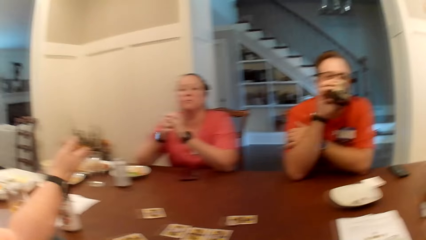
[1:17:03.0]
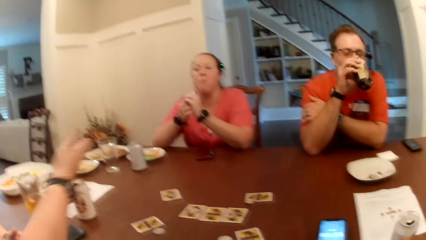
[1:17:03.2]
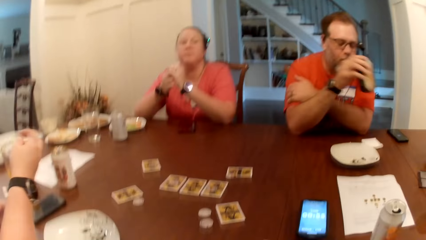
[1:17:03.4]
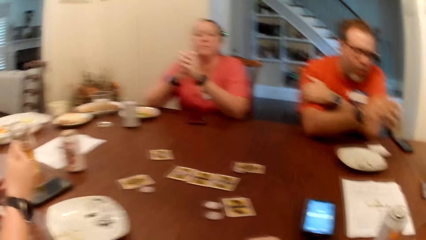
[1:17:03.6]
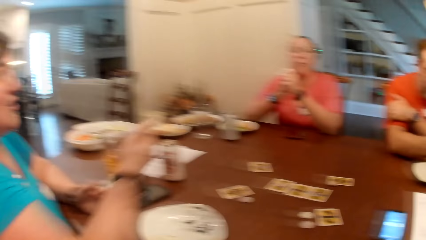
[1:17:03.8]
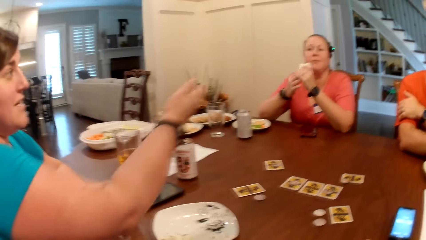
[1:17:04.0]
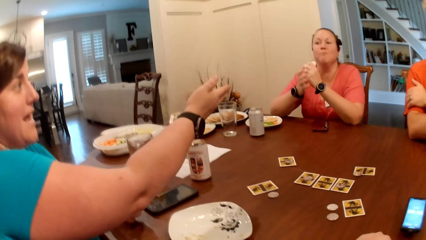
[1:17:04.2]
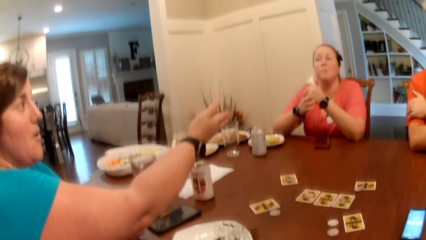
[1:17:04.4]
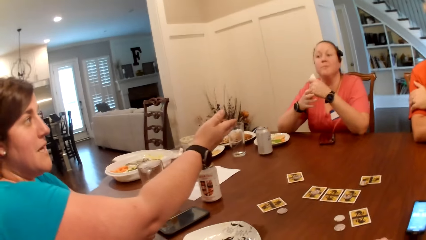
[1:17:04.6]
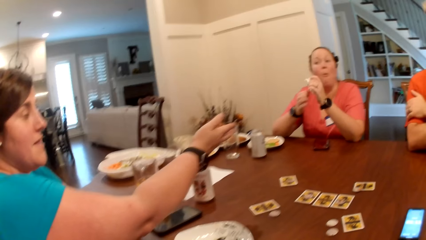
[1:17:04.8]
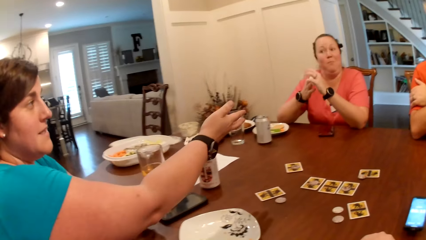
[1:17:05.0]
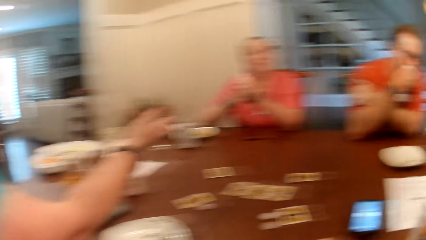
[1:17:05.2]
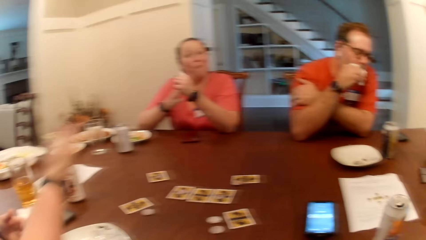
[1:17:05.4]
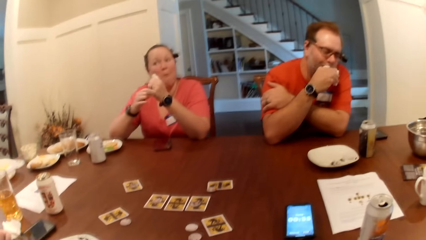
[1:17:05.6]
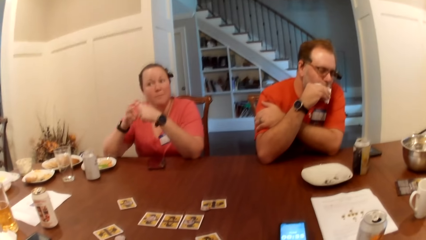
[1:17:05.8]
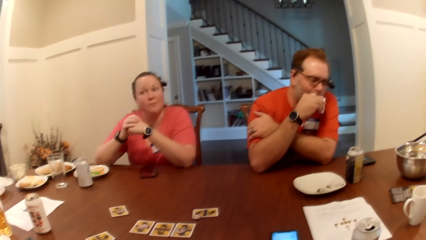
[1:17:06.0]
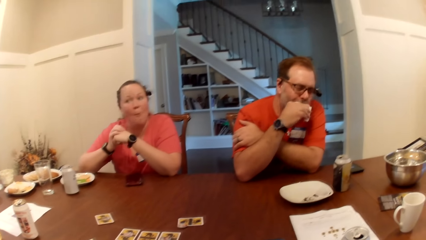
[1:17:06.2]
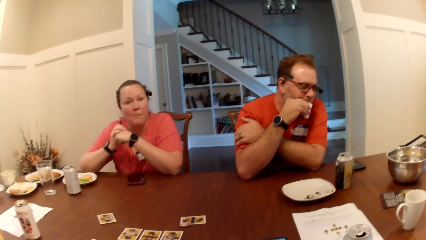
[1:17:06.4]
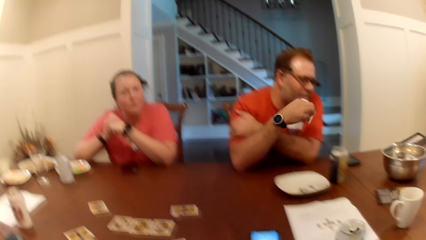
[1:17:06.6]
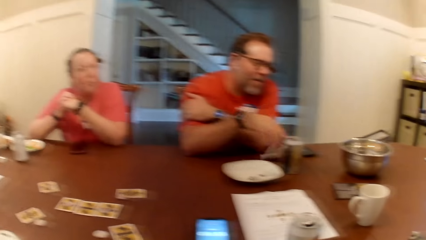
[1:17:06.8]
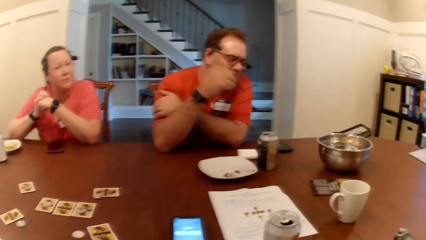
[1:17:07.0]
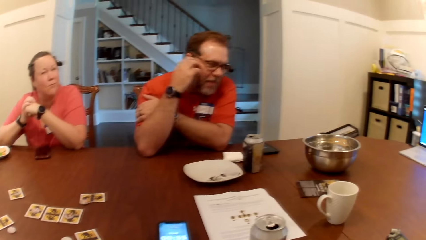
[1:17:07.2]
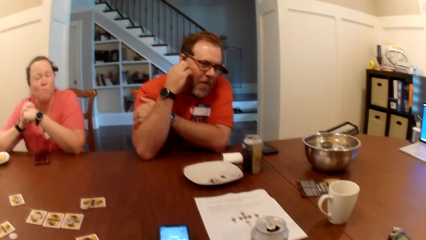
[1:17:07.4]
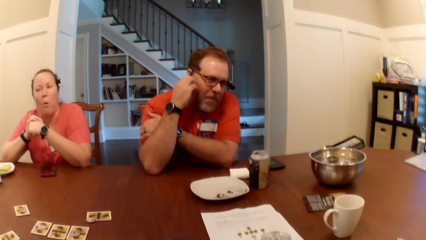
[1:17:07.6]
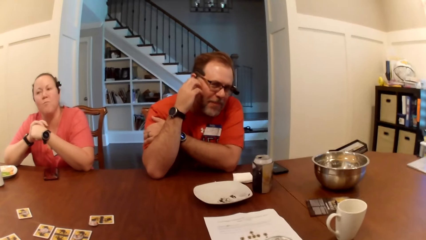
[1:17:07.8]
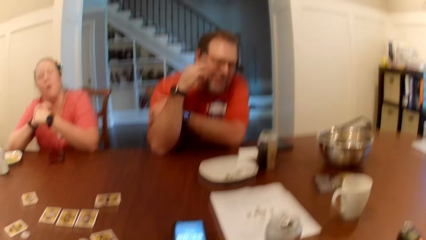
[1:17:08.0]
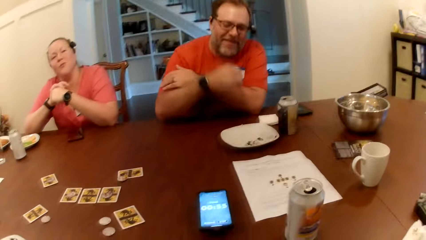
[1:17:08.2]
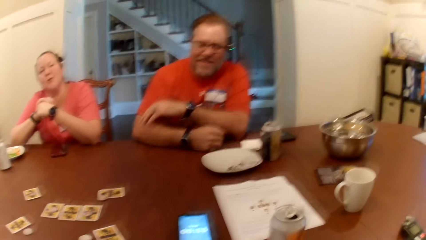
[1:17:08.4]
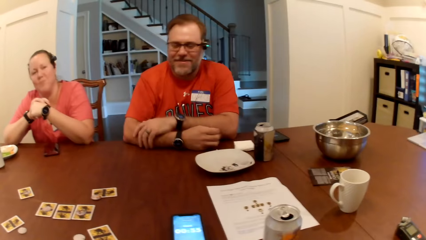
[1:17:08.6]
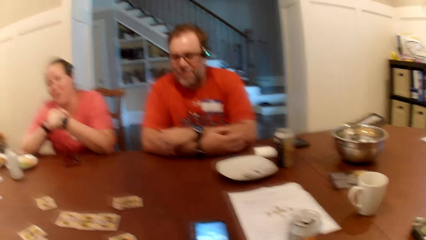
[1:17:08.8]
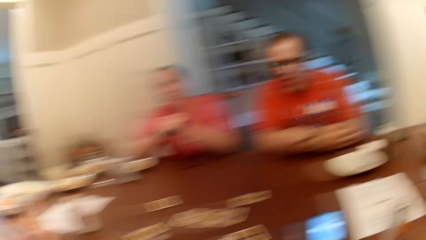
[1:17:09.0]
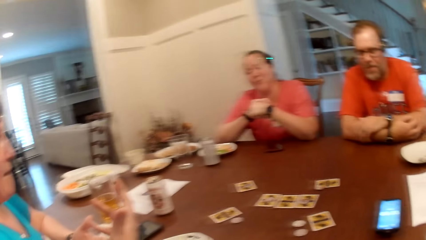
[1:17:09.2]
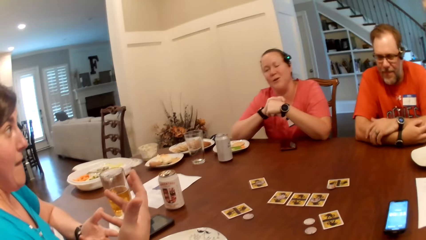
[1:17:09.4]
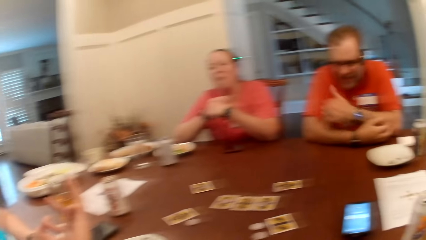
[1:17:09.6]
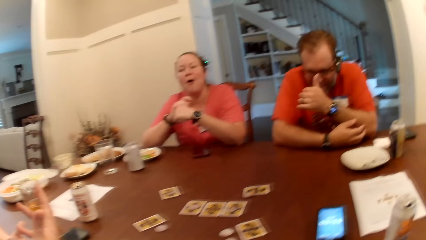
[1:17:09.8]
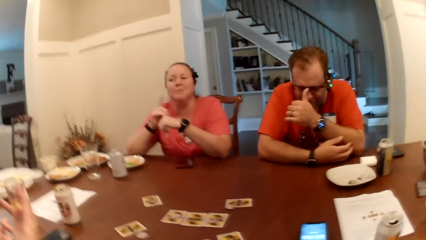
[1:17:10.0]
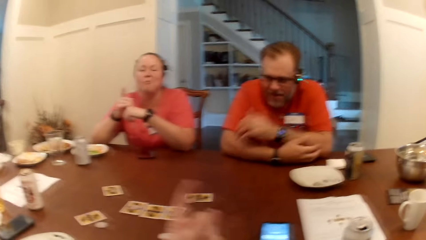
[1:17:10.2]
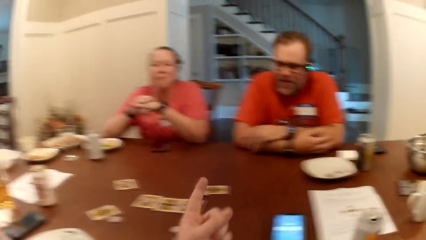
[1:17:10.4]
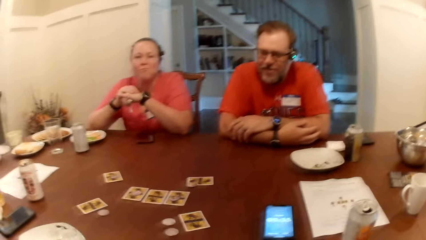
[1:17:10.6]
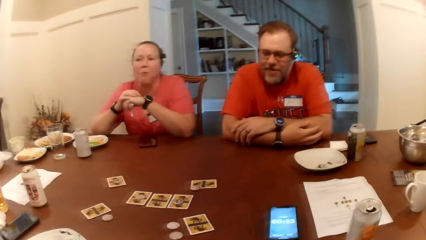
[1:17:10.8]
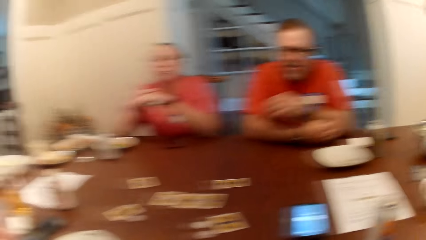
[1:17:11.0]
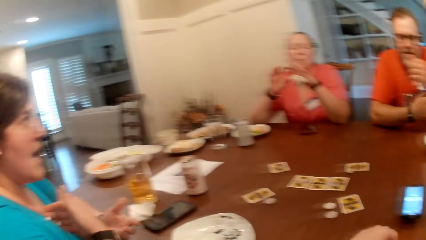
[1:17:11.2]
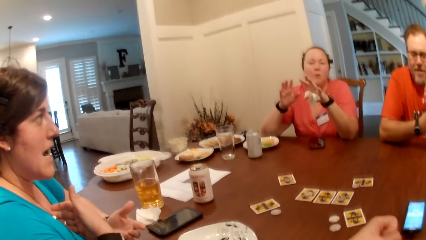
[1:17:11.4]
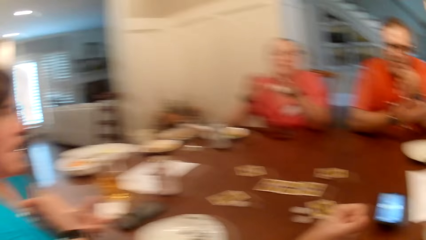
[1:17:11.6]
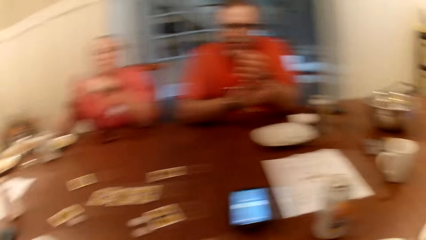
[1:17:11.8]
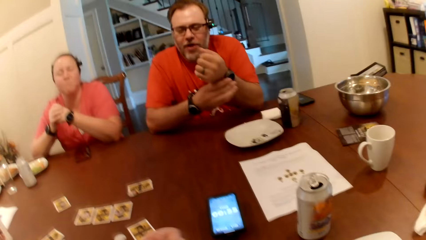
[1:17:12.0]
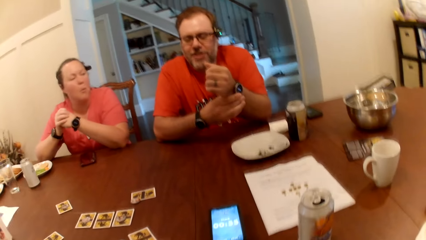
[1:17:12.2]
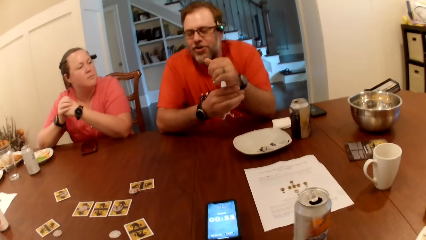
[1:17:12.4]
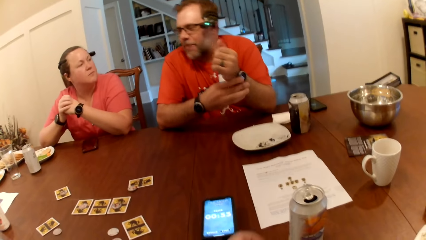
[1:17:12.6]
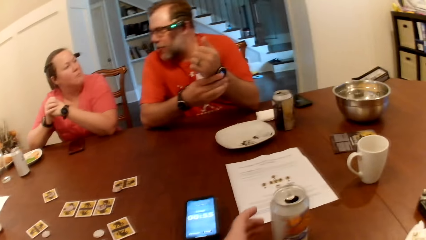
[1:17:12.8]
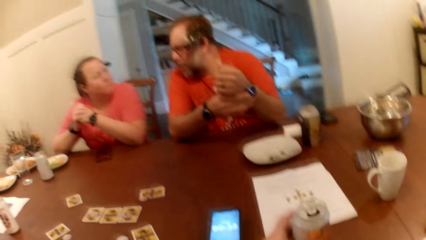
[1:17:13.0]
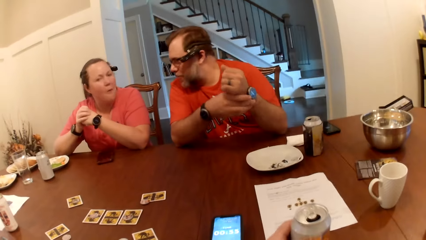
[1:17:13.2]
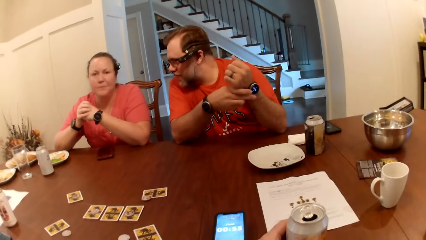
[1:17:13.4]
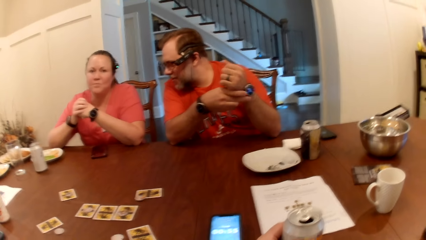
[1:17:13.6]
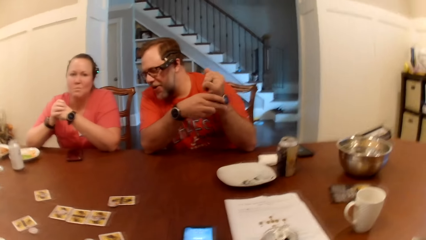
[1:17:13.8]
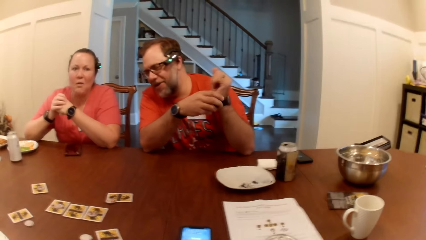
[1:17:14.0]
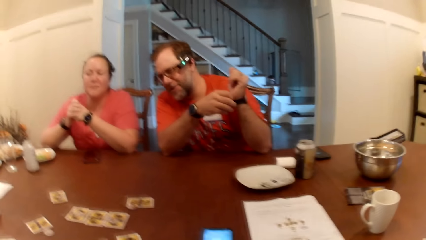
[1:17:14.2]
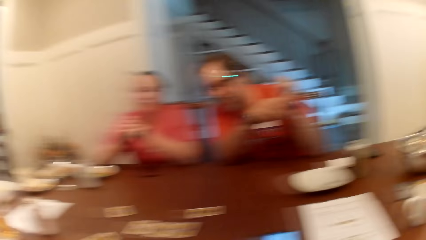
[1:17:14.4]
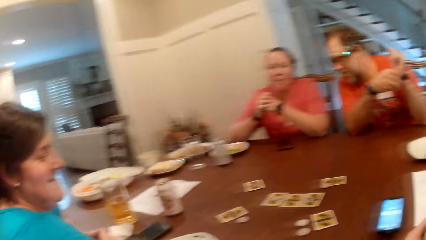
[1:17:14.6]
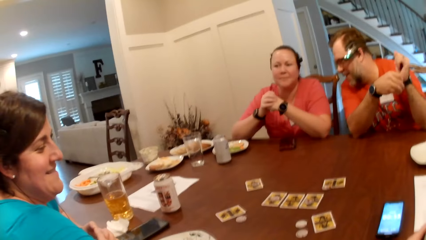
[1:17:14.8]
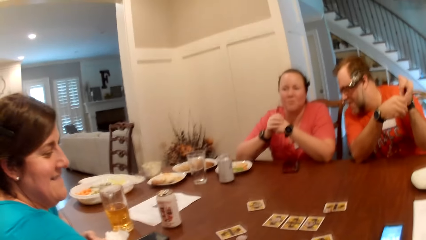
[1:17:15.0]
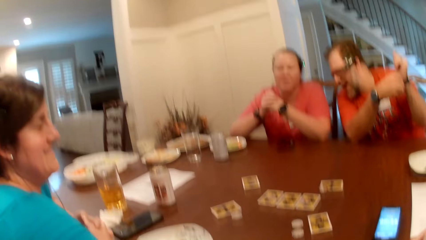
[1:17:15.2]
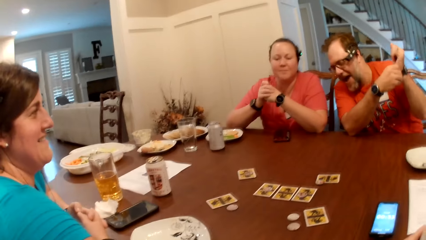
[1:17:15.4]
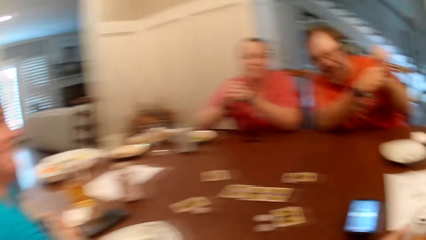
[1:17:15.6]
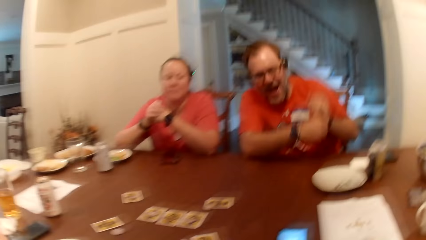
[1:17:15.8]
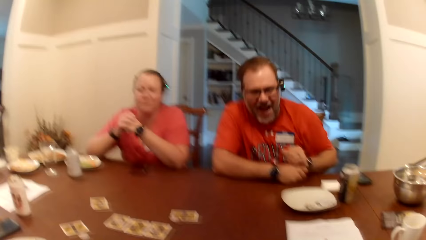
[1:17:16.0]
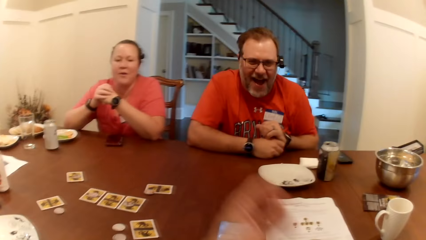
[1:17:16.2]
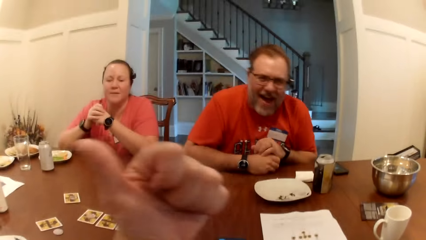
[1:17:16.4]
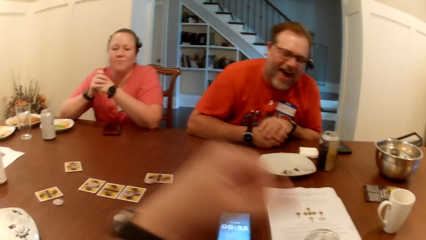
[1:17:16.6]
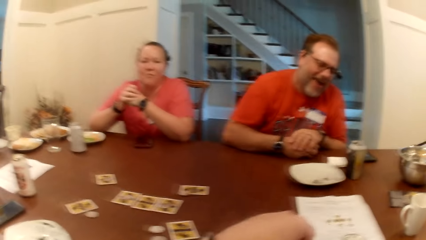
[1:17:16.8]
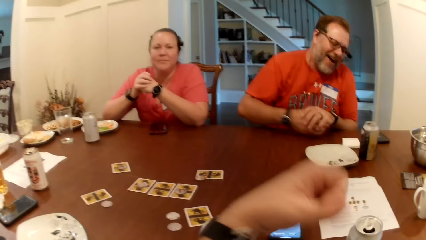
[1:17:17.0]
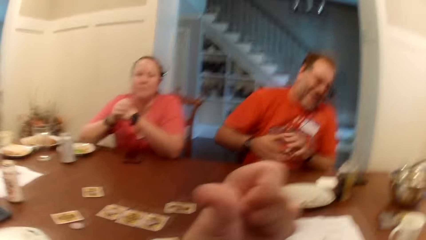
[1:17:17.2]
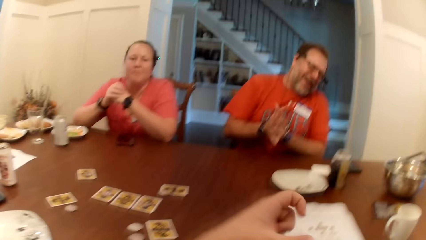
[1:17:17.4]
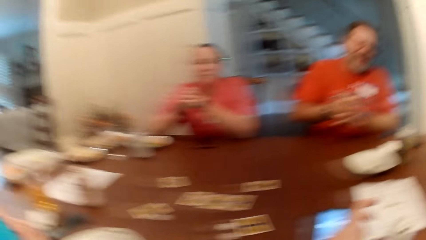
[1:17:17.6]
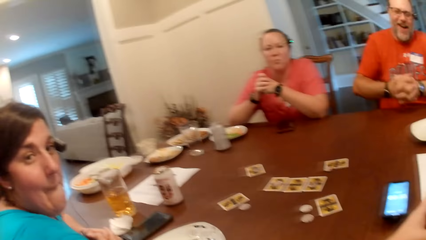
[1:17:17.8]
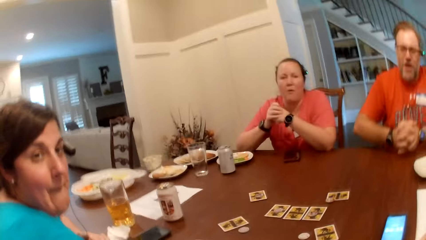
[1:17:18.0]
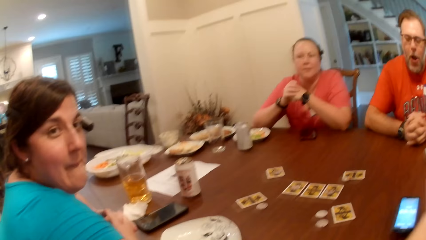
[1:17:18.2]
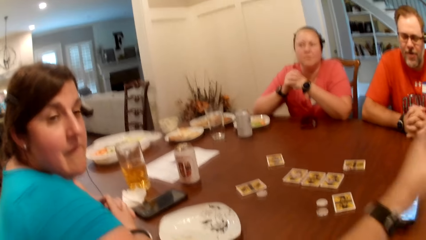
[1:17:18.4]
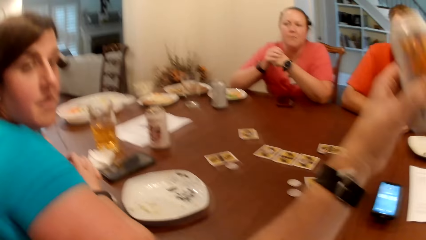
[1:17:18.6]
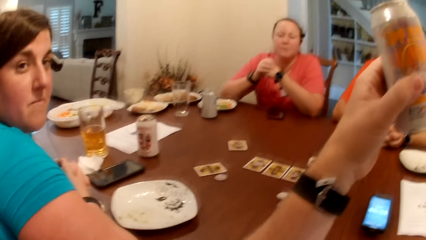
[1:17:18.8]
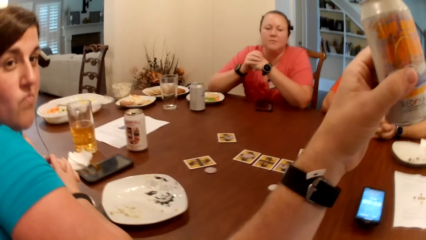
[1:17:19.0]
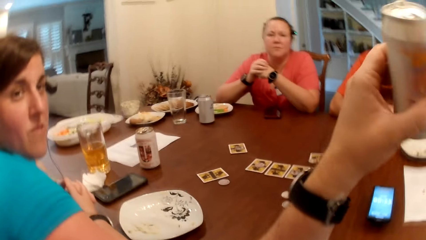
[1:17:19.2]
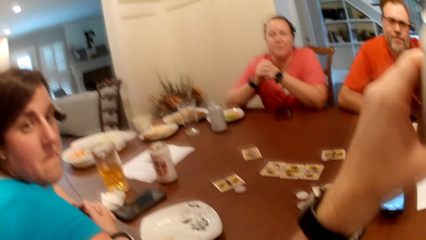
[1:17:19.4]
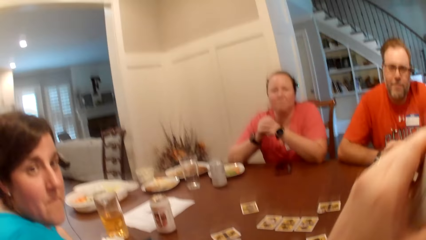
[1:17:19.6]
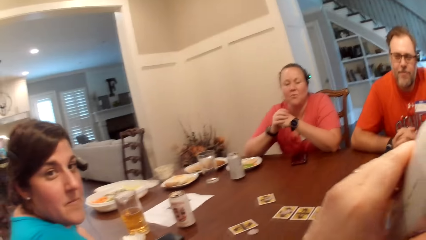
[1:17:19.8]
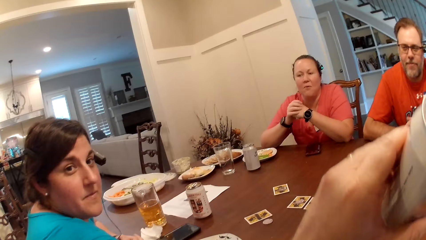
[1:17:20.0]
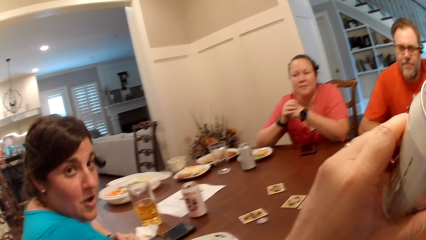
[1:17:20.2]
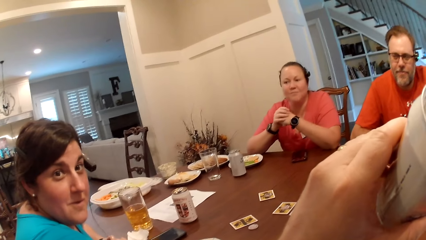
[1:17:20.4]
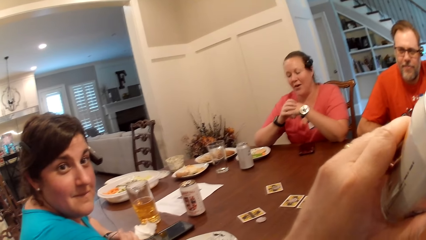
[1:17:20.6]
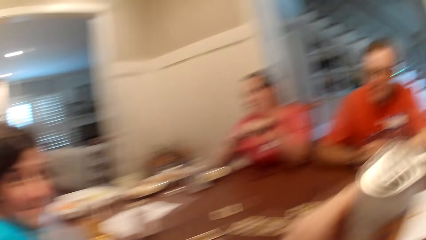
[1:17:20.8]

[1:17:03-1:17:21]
The man drops the can of beer with his right hand on the table. The camera wearer sits on the chair on the floor. A woman points at the man with her right hand. The man cleans his mouth with a tissue in his right hand. The man drops the tissue on the table with his right hand. The camera wearer sits on the chair on the floor. The man sits on the chair on the floor. Another woman sits on the chair on the floor. The first woman sits on the chair on the floor. The camera wearer picks a can of beer from the table with his left hand. He holds the drink can on the table. He sits on the chair on the floor. He picks the drink can on the table. He holds the can of beer in his left hand. He drinks a drink in the drink can.
